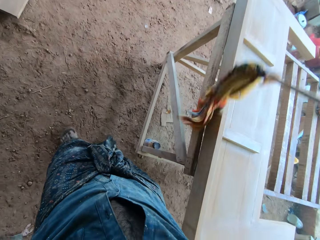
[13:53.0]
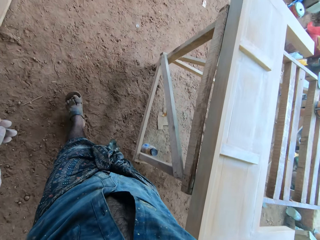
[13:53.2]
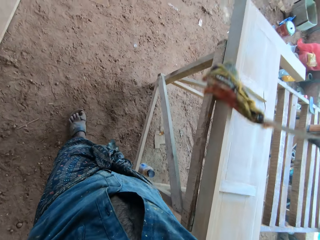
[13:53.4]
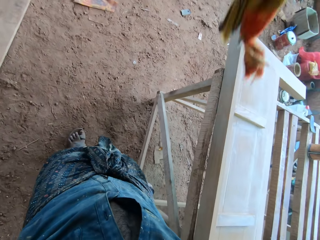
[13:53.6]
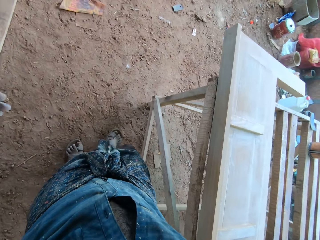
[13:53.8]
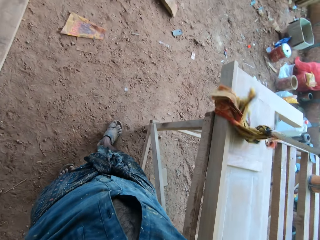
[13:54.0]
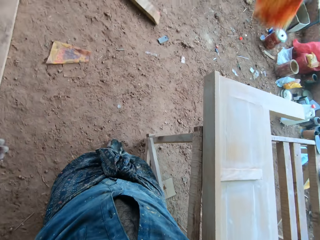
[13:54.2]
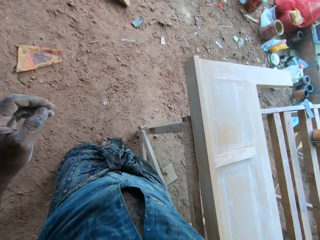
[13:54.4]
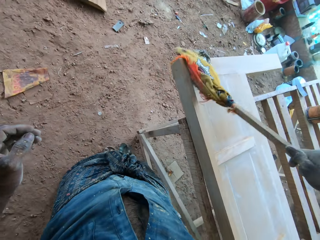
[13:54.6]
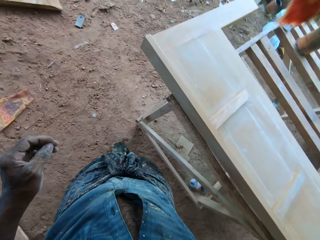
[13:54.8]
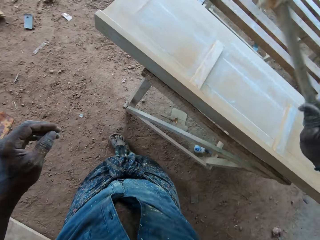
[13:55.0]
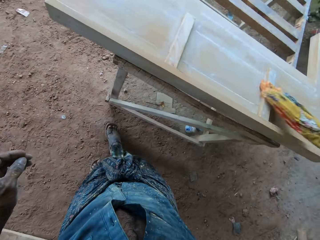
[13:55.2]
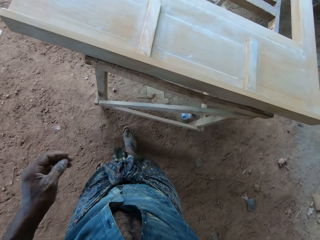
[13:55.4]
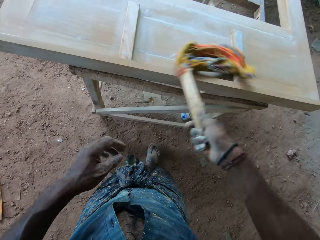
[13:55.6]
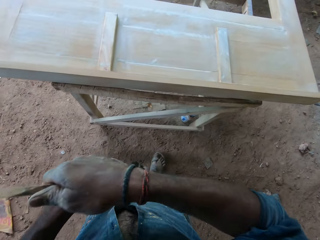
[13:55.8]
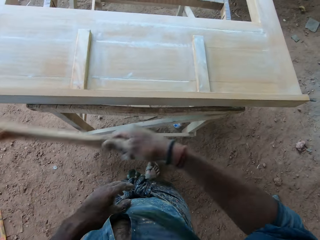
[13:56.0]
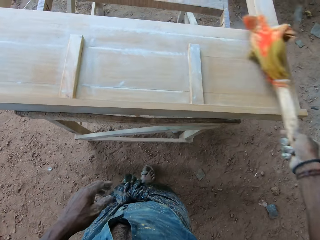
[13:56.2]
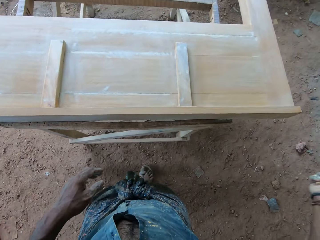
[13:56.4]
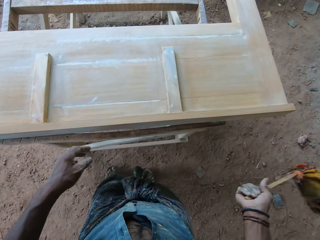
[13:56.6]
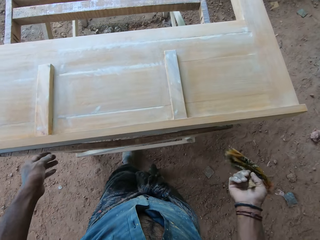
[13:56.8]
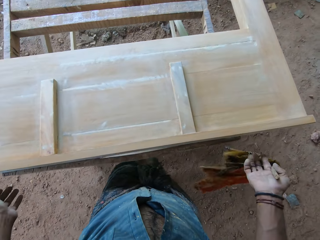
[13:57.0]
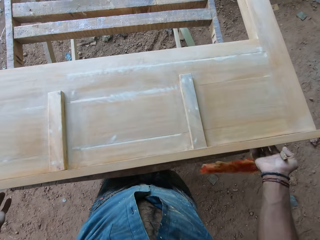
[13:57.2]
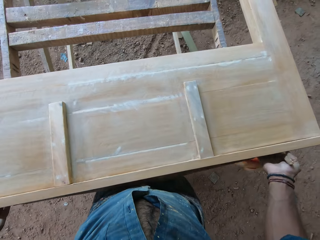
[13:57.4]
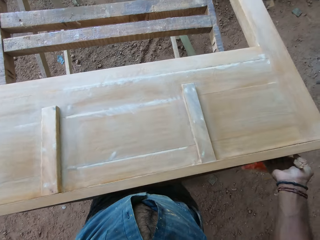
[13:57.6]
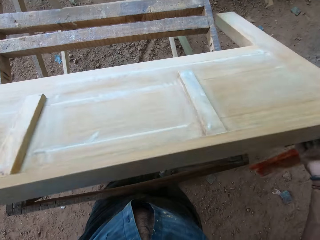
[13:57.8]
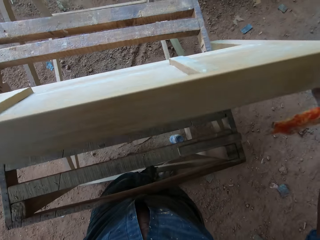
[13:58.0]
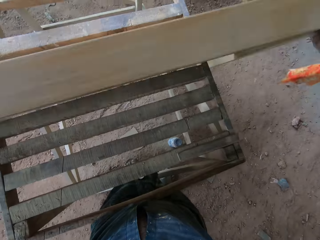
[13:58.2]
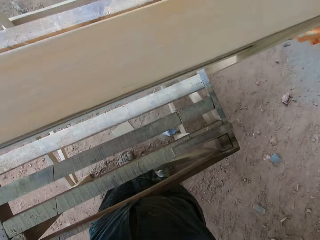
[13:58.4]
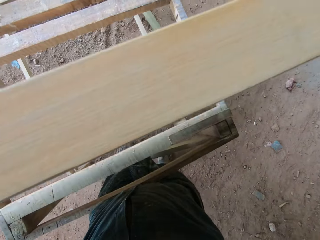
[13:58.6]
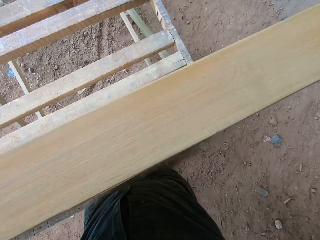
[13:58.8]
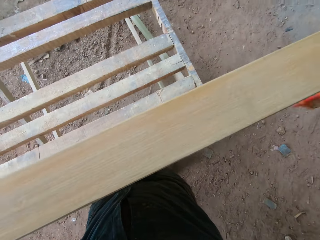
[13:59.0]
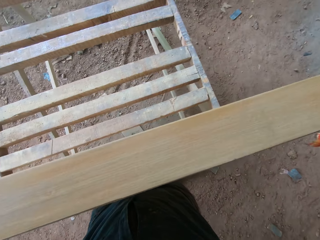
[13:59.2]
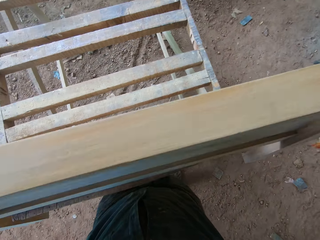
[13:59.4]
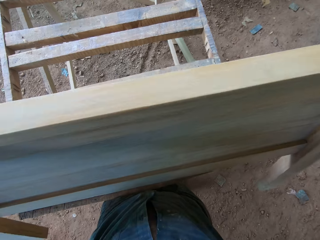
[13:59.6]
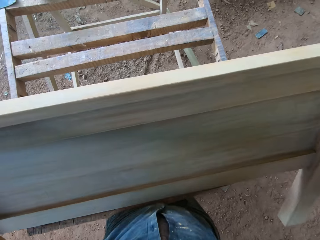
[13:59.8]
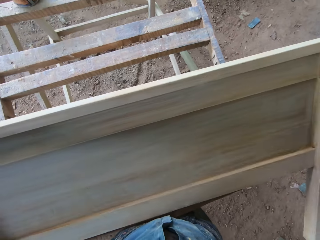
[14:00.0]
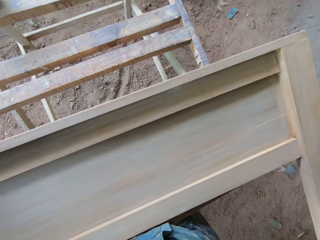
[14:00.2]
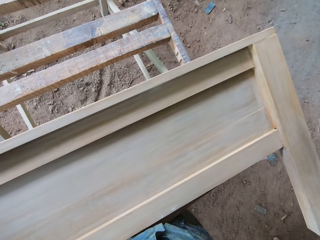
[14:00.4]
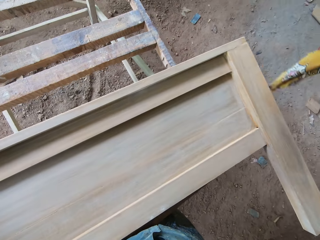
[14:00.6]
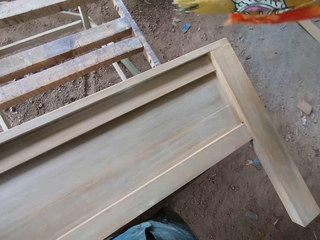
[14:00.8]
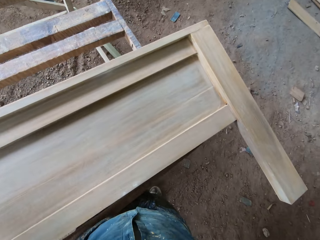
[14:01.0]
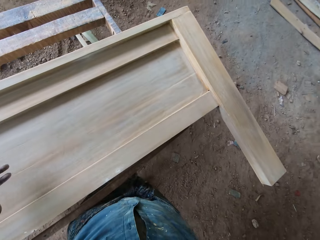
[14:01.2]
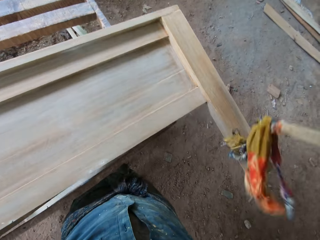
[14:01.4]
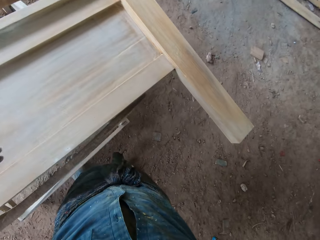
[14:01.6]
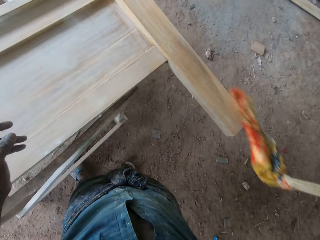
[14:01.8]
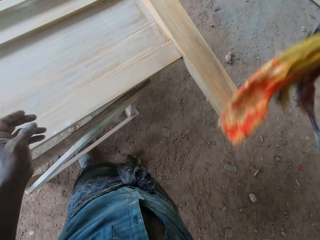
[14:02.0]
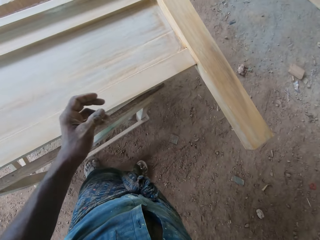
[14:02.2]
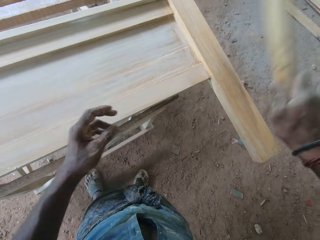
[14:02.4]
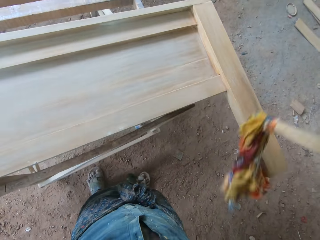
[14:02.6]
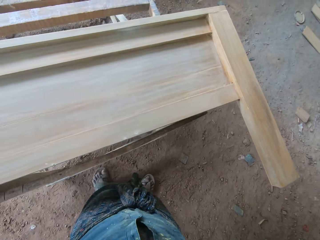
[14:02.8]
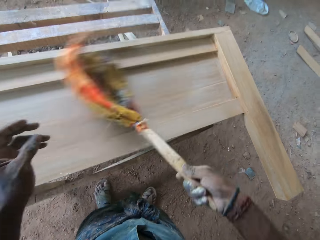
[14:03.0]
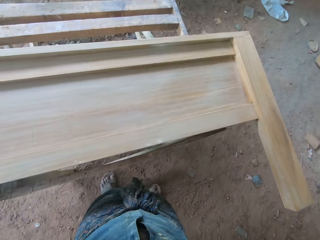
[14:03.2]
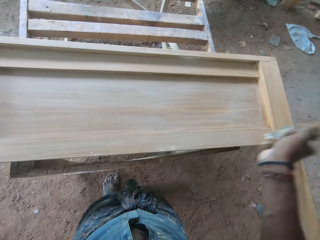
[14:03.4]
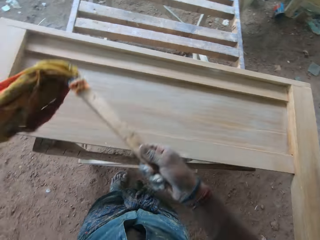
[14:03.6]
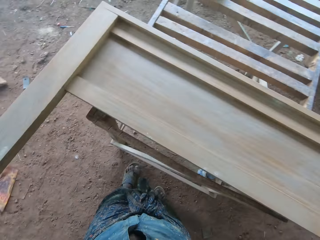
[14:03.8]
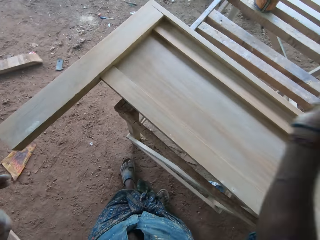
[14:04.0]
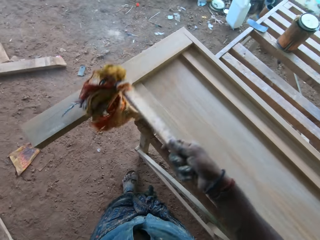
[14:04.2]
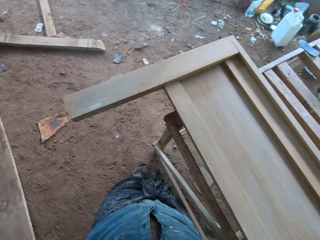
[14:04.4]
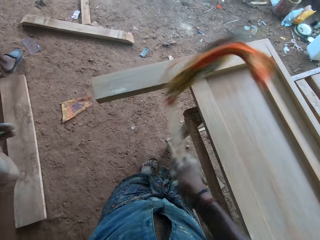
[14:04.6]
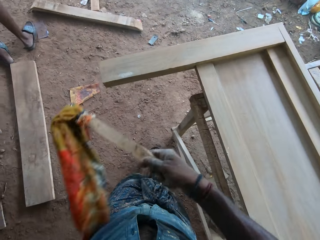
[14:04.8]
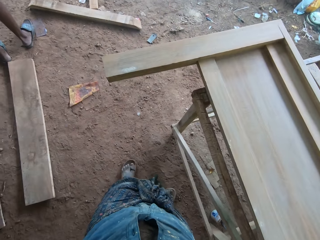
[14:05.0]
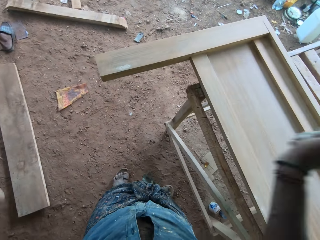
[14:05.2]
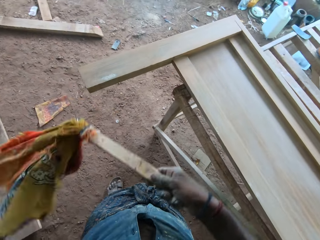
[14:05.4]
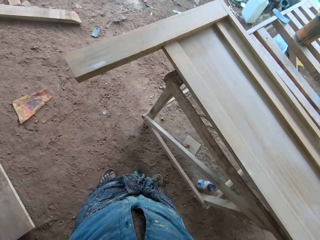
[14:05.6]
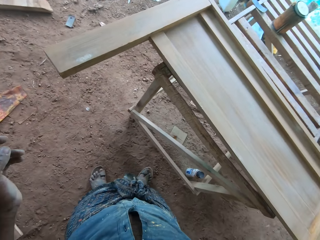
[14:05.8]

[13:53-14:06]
The camera wearer lifts up the headboard. They turn the headboard upside down. They clean the headboard with a piece of cloth or whip duster.

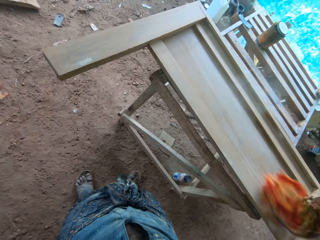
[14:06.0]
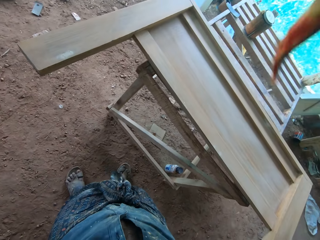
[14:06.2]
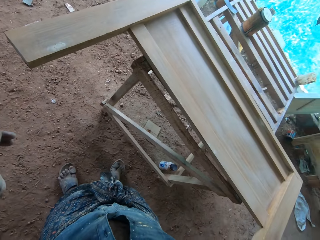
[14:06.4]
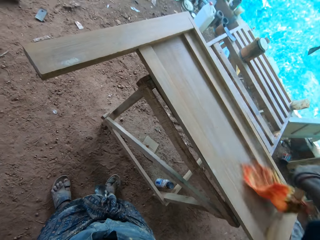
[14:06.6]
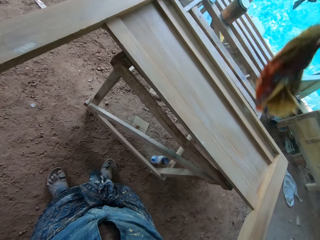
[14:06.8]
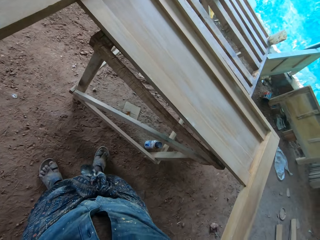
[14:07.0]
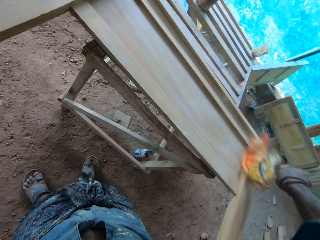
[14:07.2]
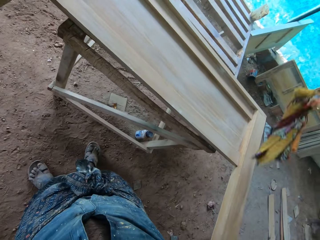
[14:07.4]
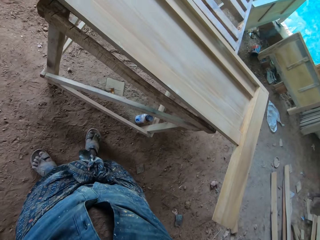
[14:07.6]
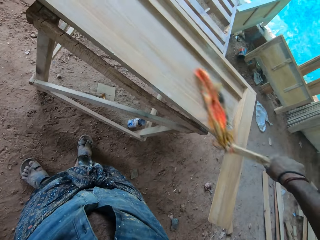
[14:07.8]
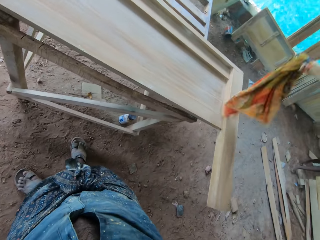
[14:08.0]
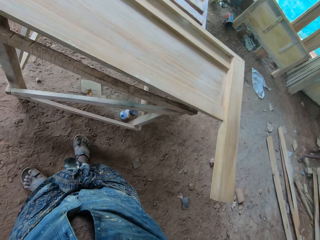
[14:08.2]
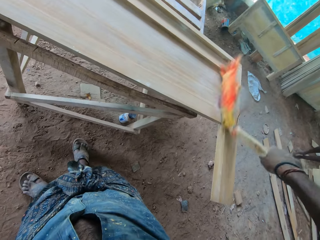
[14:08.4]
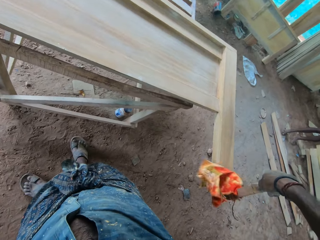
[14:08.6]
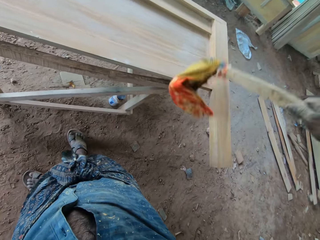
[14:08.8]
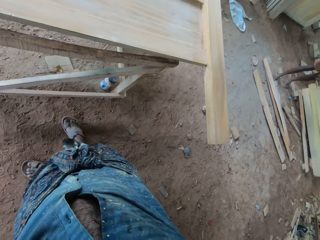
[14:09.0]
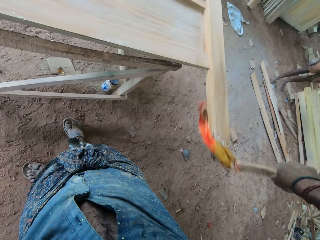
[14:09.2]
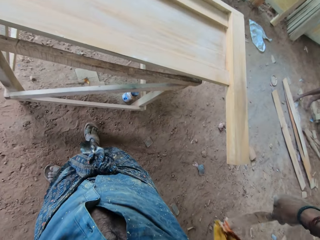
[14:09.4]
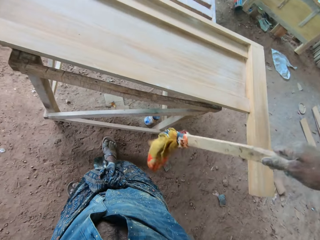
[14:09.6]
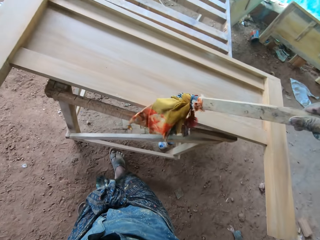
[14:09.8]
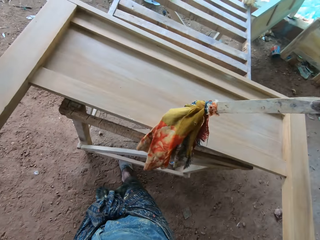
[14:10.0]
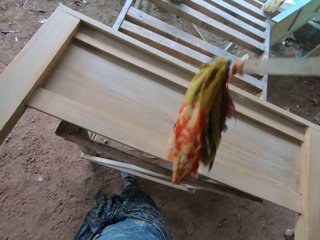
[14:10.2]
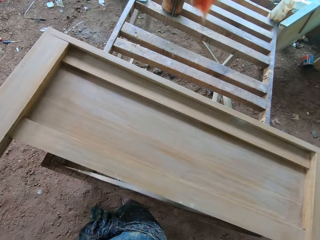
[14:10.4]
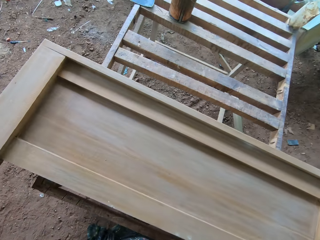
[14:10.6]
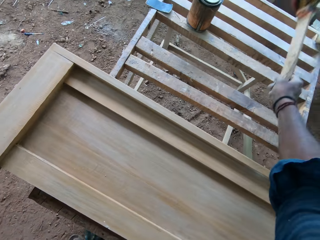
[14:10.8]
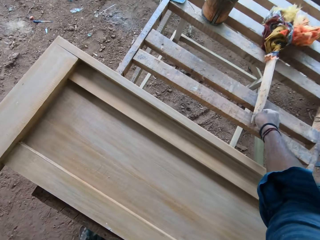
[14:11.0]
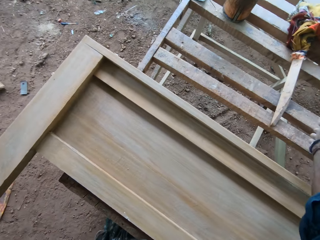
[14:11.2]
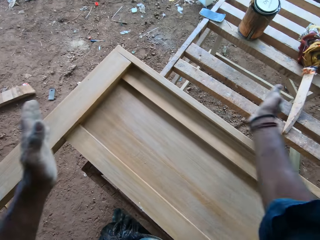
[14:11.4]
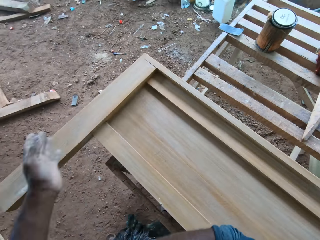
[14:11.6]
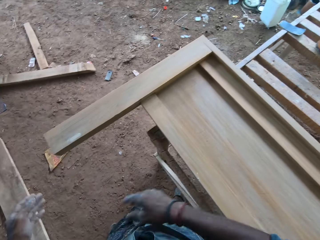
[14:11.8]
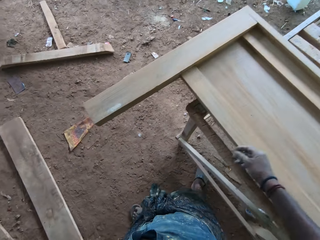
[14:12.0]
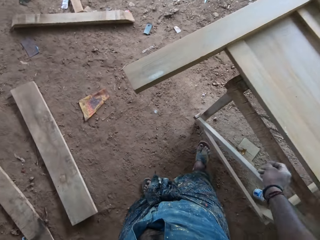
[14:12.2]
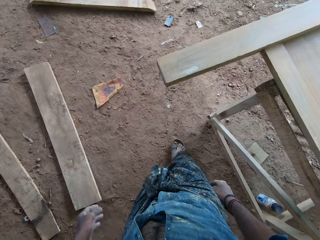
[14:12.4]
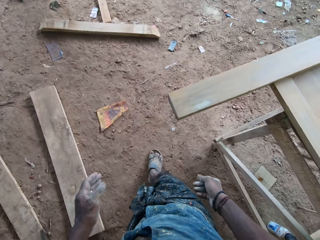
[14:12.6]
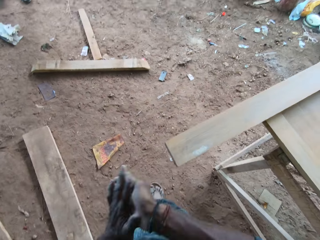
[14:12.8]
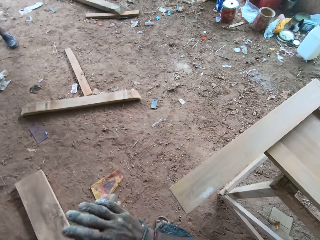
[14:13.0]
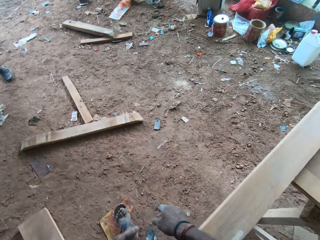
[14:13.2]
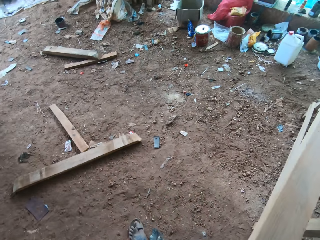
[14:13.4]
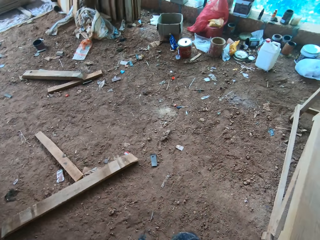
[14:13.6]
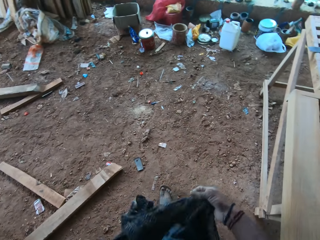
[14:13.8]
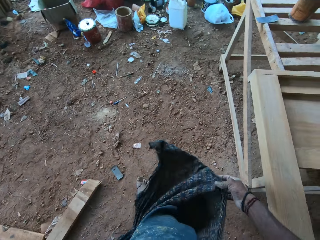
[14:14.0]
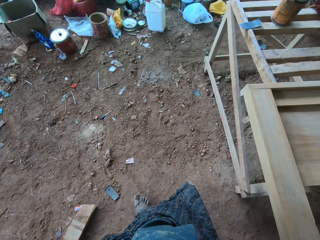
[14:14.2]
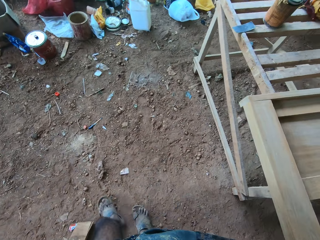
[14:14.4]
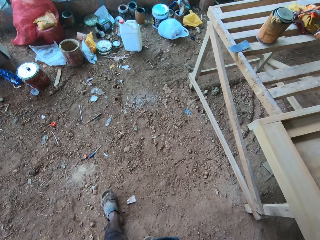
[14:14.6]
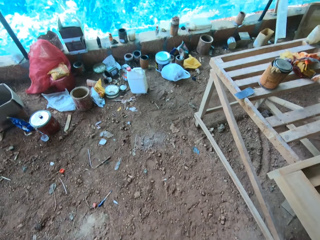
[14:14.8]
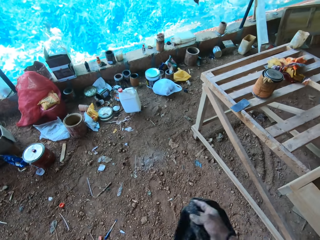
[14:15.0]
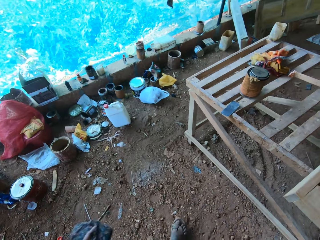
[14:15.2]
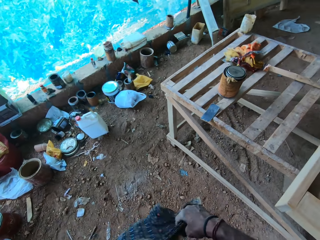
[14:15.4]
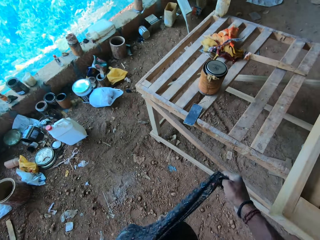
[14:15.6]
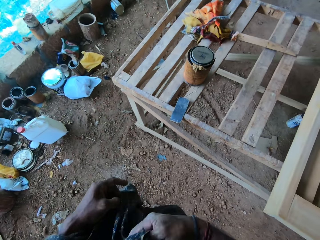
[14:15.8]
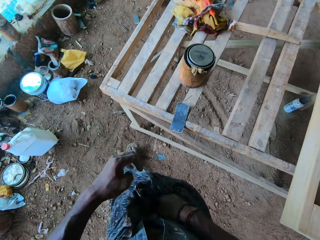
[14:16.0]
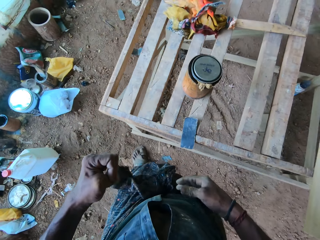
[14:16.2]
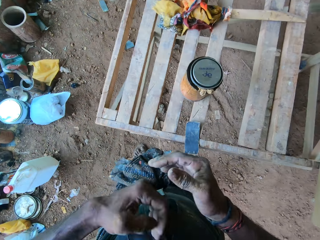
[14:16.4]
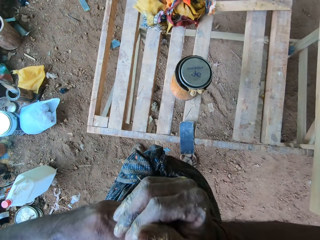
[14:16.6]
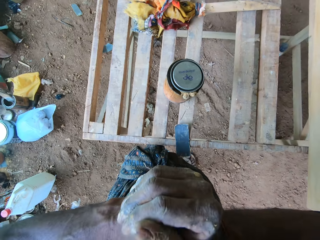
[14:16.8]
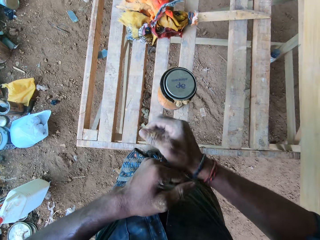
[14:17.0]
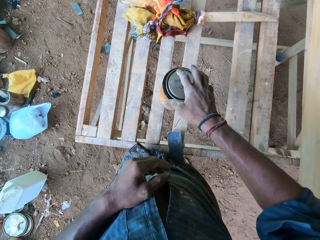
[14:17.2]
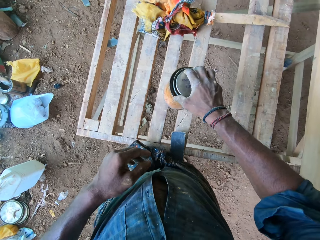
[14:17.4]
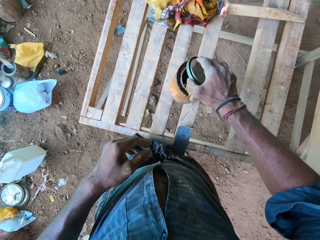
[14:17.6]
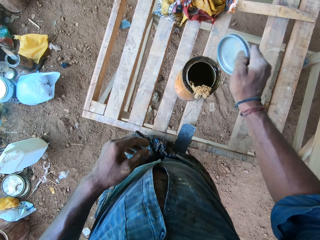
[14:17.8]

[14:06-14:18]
The camera wearer drops the whip duster on the working surface. They clap the hands. They make a step. They clap the hands. They rub the hands together. They move around. They tie the cloth on the waist. They fold the wrapper cloth. They open the lid of the container of wood polish.
